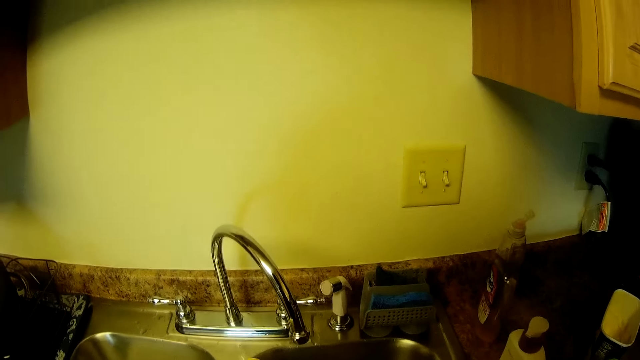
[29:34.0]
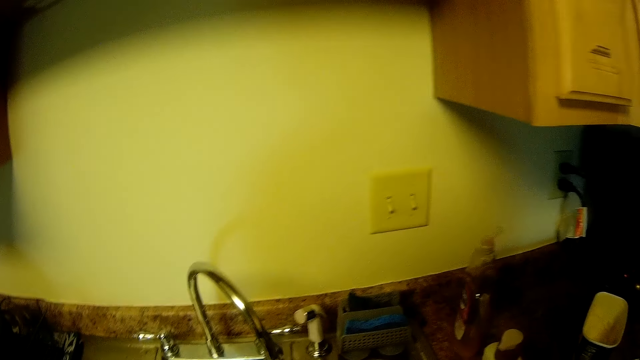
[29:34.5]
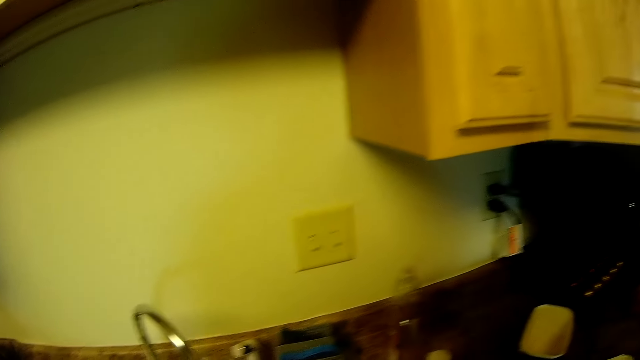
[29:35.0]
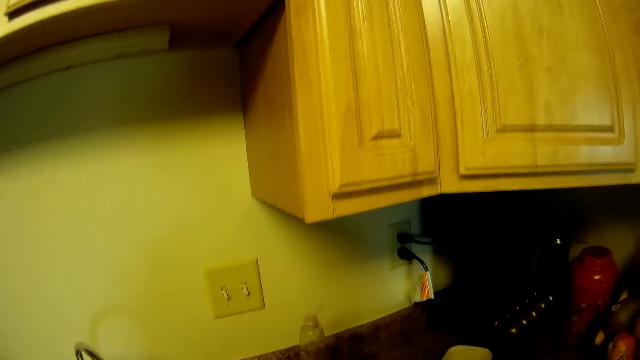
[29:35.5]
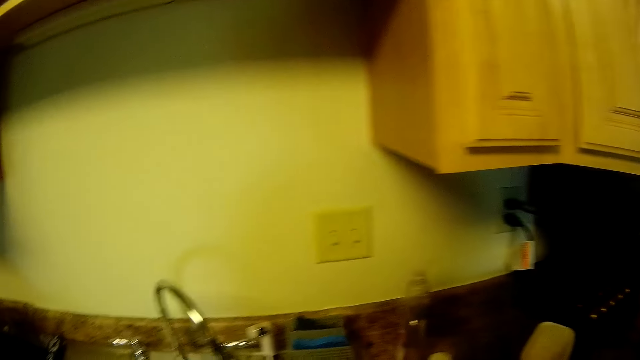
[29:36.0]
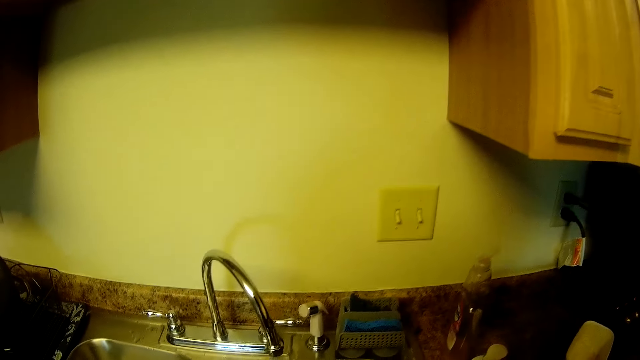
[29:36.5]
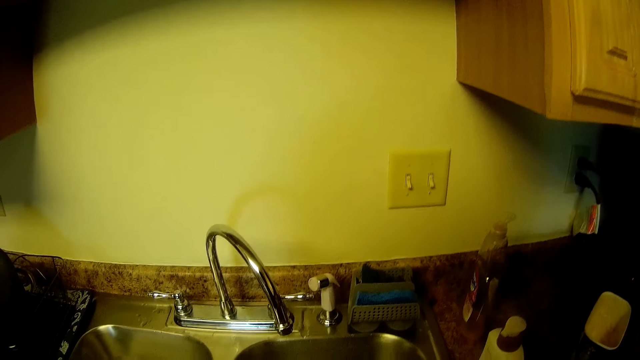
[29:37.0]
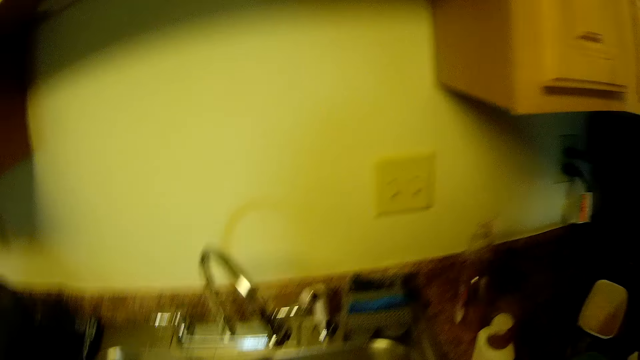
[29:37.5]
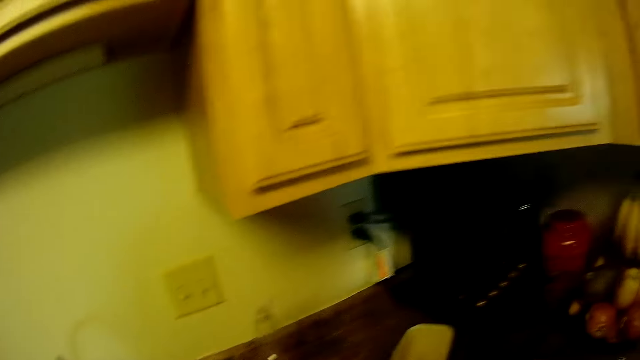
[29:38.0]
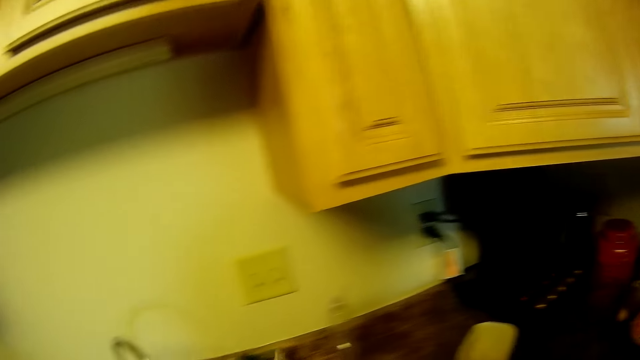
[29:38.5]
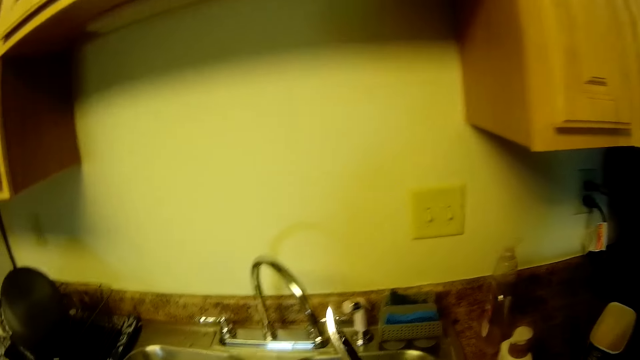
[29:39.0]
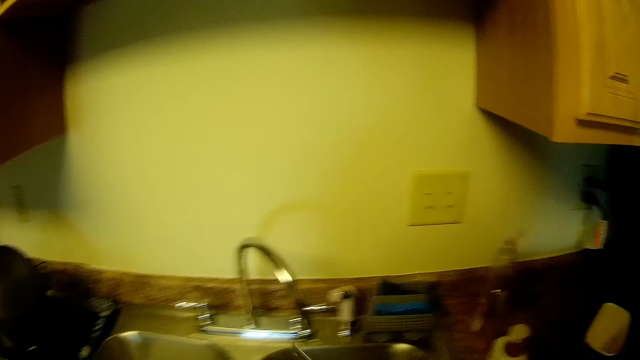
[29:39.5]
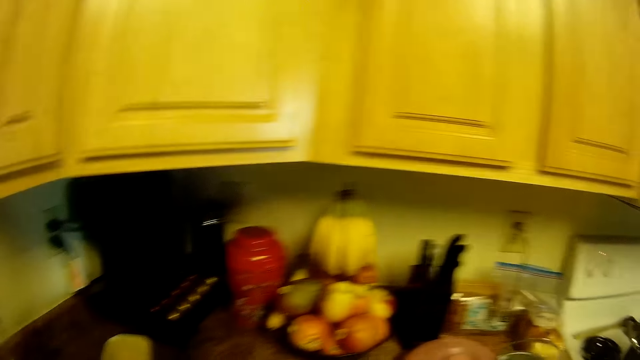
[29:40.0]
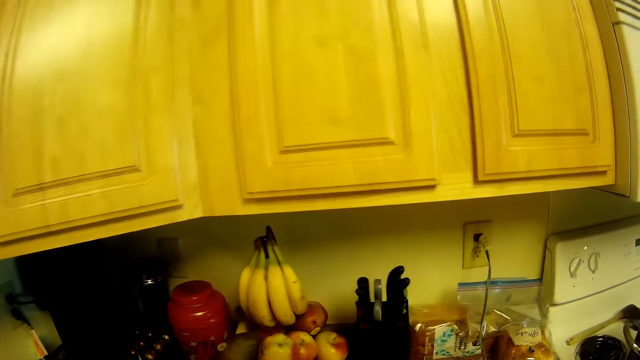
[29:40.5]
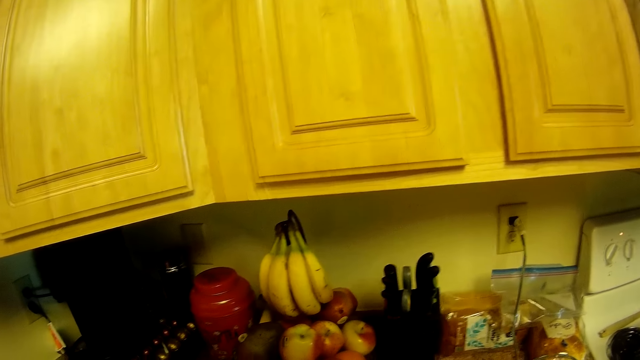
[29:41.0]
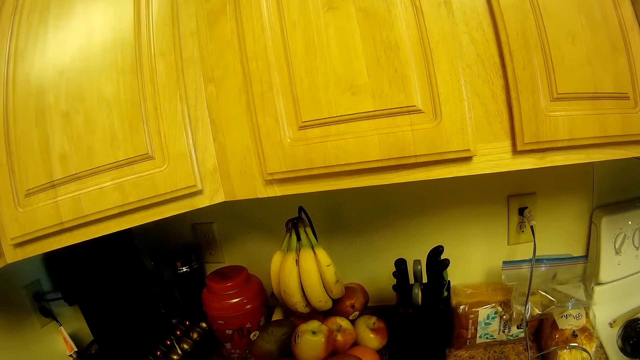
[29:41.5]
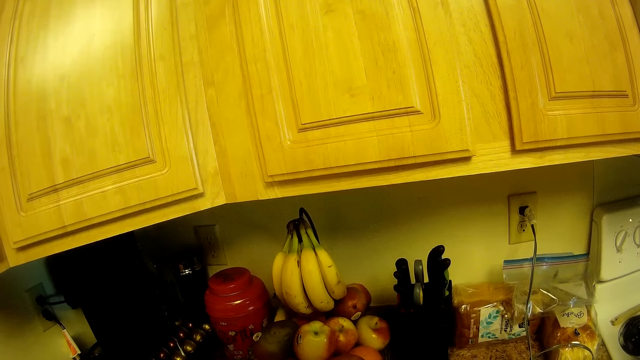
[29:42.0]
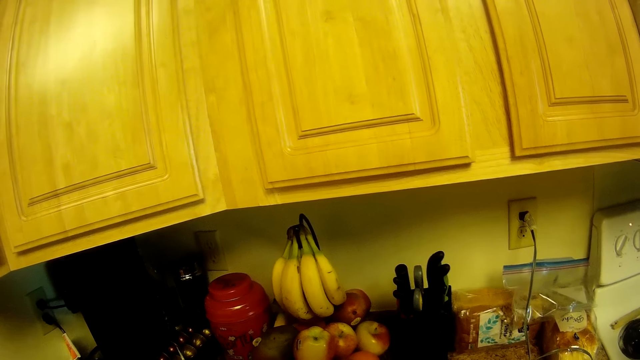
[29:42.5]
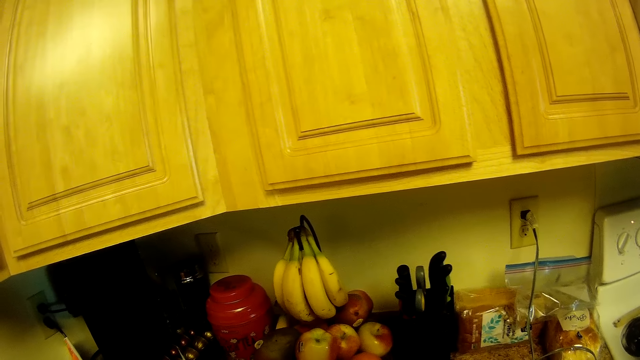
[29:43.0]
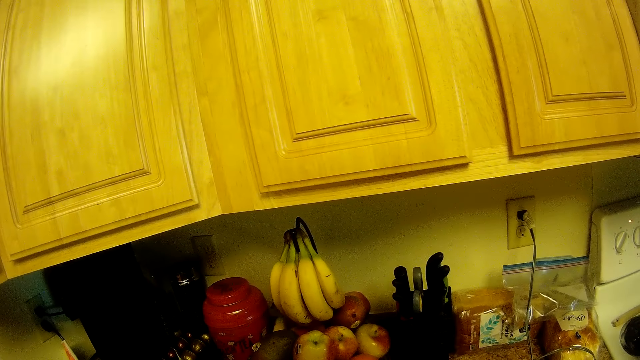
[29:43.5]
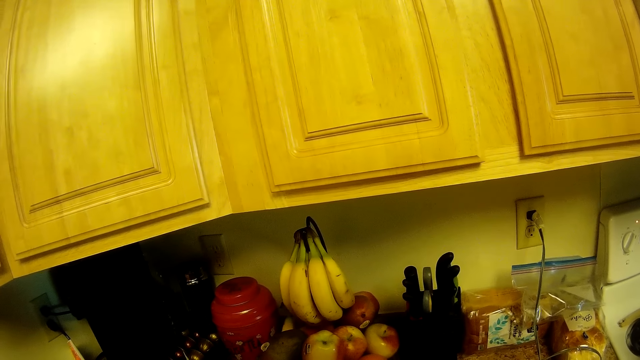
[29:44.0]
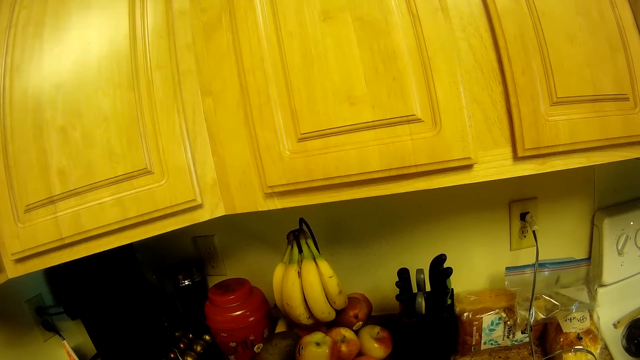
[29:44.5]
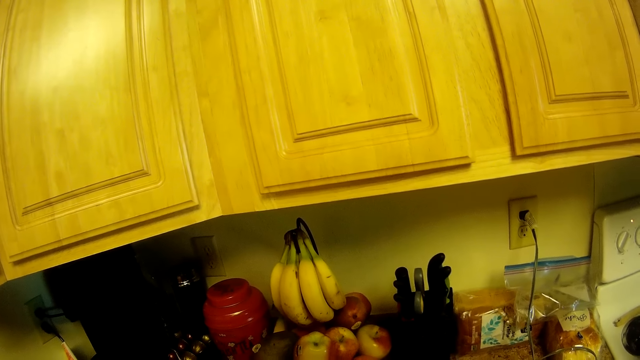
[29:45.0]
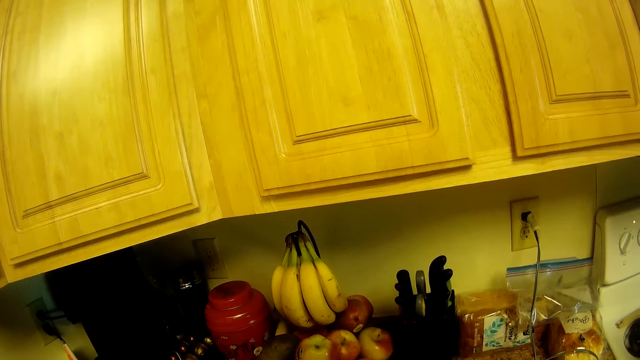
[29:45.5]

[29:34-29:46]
The camera wearer moves his body.

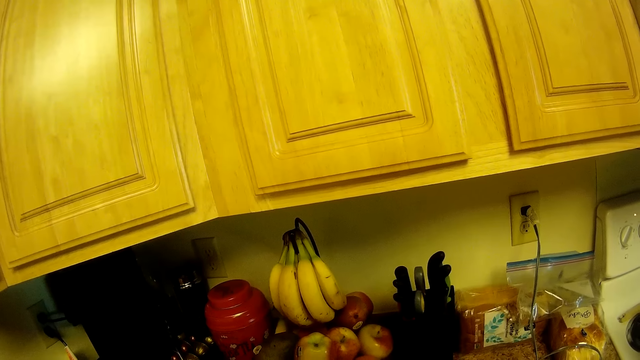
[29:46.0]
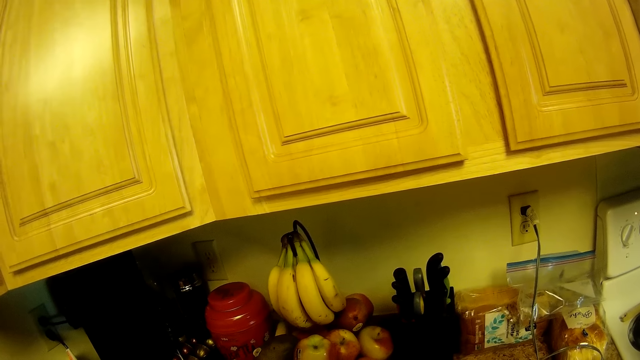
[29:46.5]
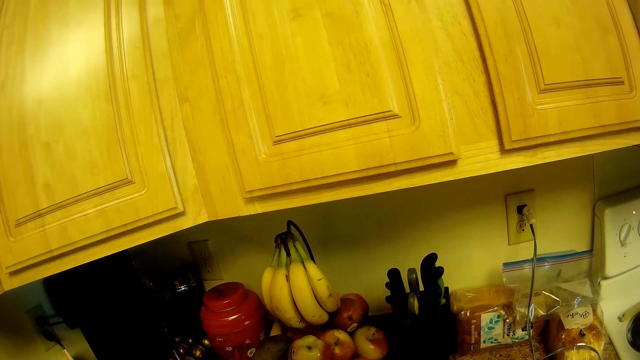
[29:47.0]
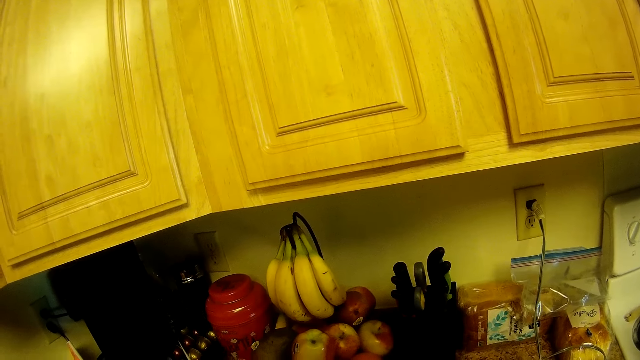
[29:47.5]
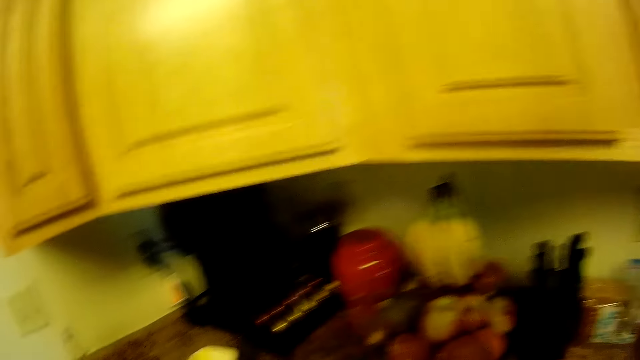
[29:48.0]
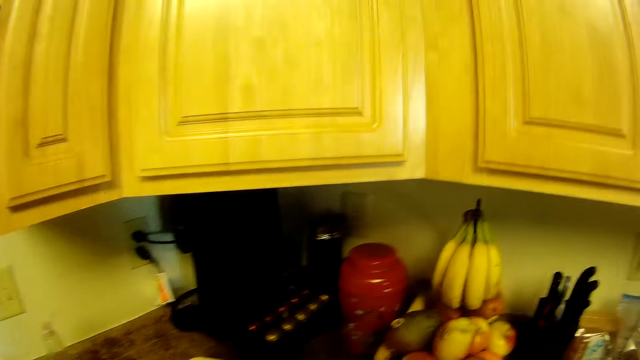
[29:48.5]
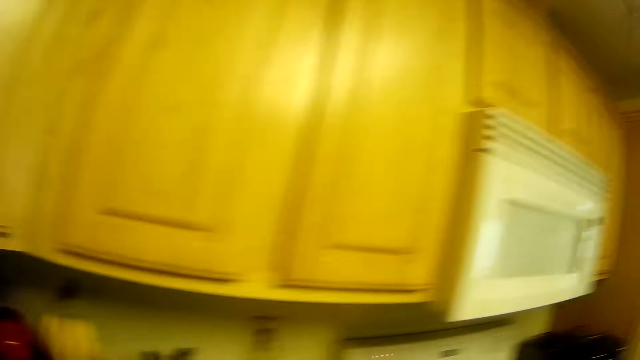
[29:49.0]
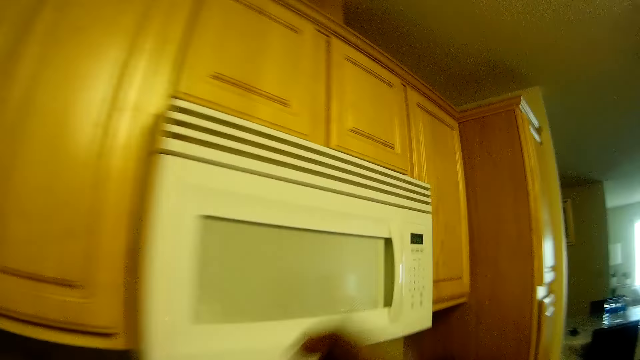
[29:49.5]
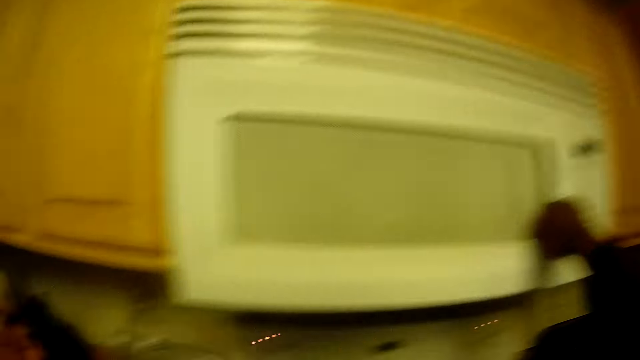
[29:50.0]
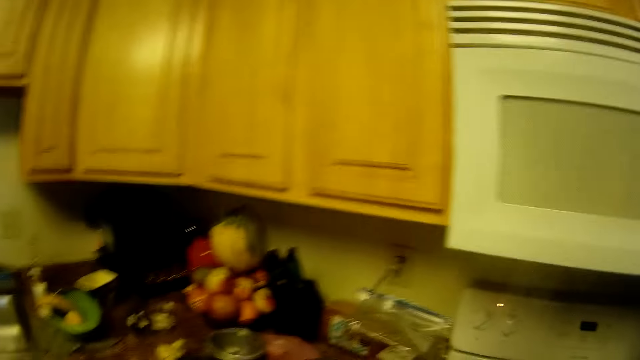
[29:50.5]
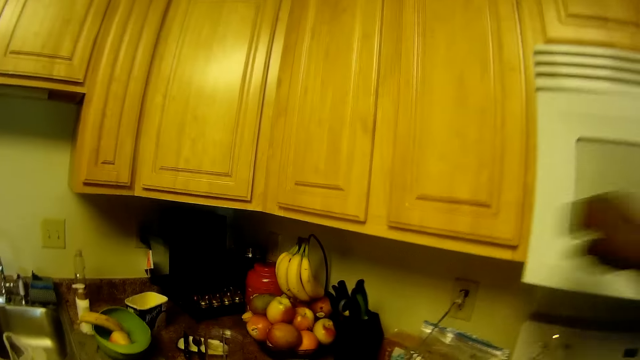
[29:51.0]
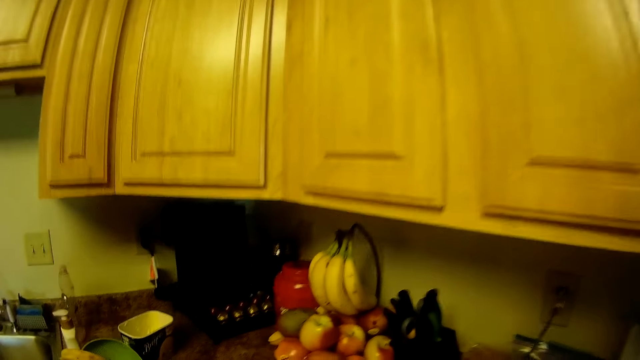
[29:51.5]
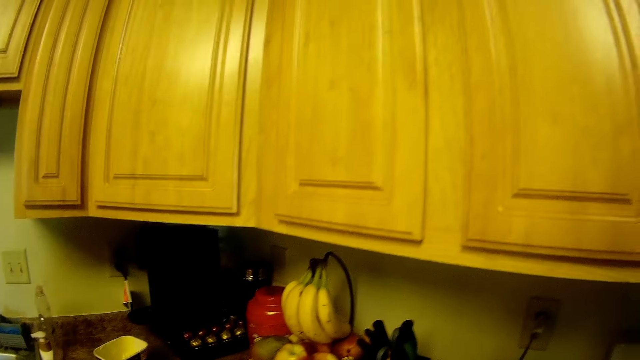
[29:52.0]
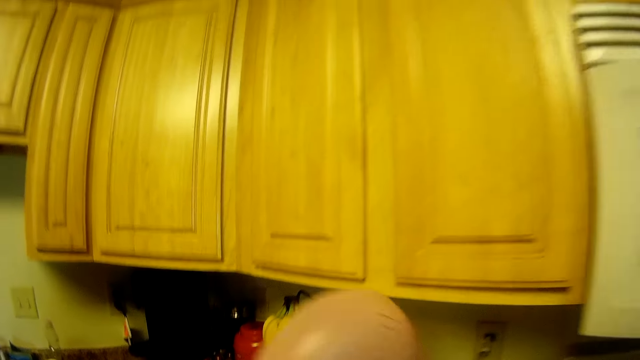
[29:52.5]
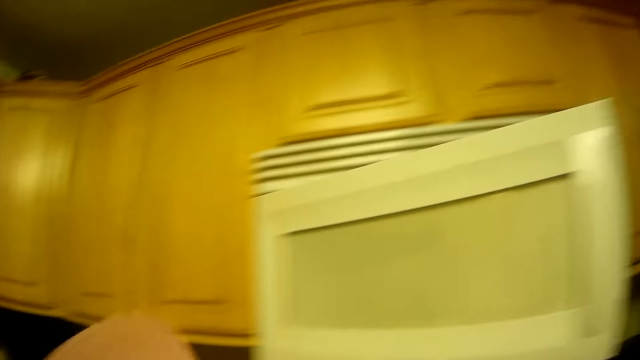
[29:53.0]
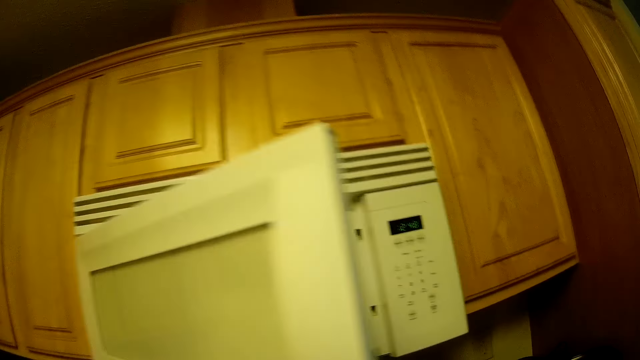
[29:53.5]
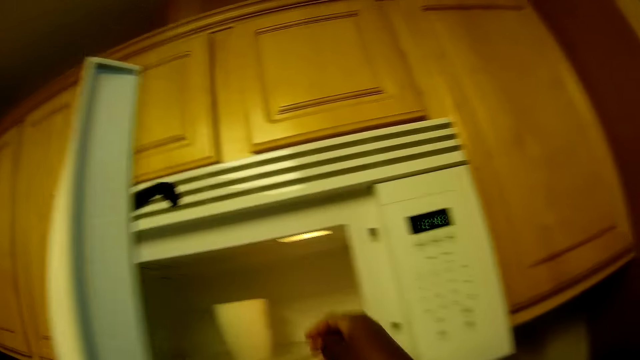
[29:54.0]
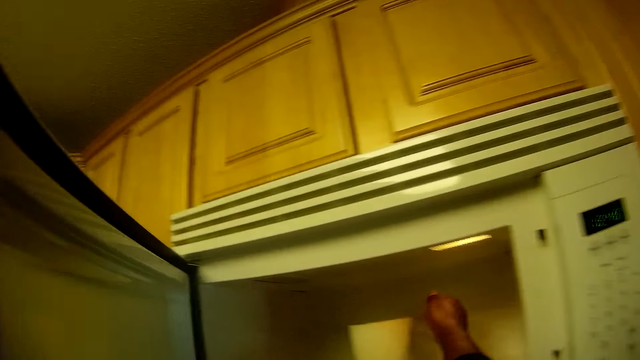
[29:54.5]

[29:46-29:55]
The camera wearer touches the microwave with her right hand. She opens the microwave. She picks up the cloche on the cabinet with her right hand. She raises her right hand up.
